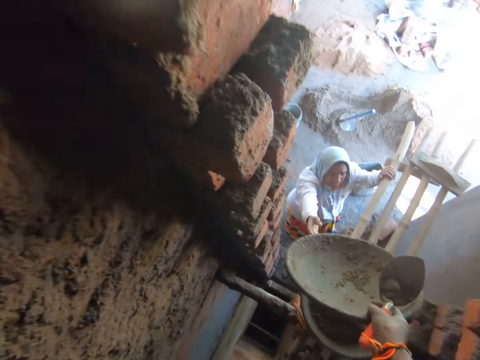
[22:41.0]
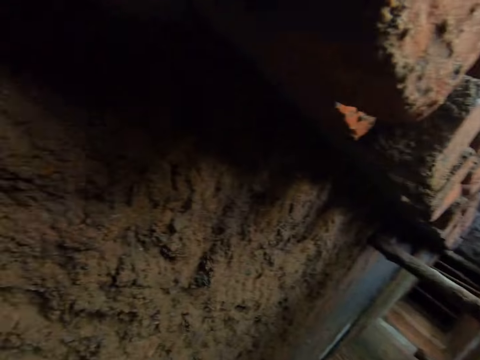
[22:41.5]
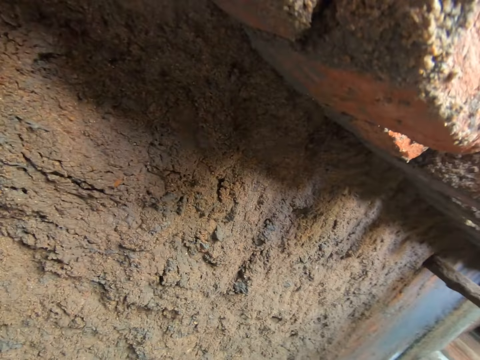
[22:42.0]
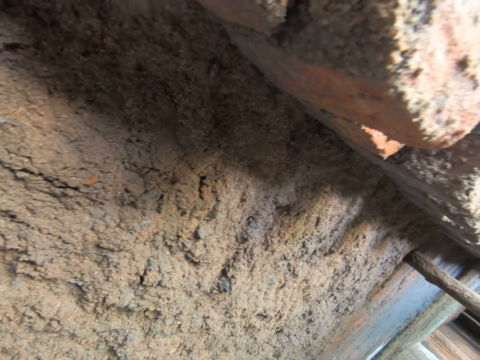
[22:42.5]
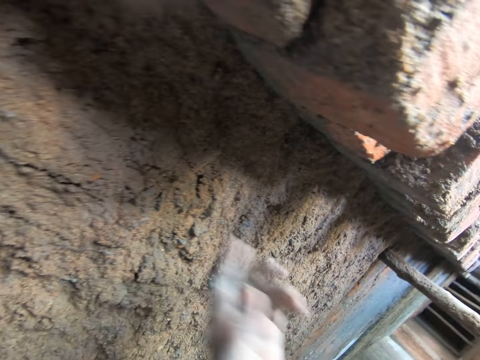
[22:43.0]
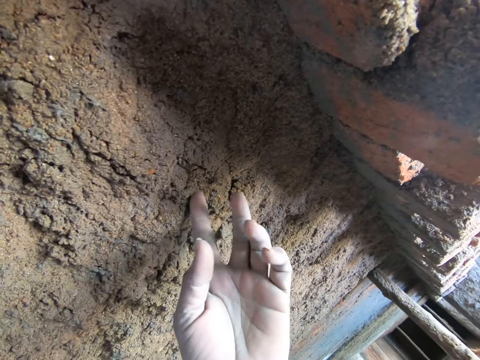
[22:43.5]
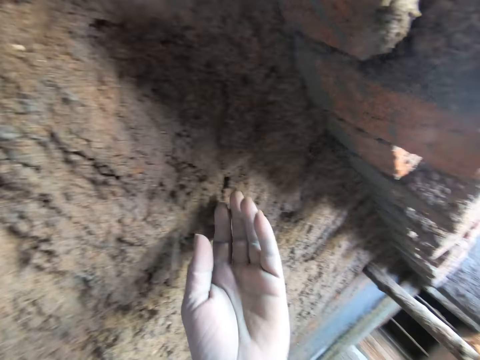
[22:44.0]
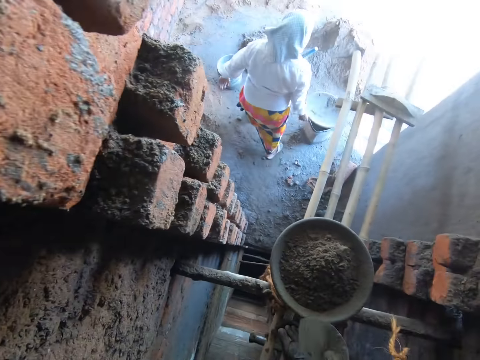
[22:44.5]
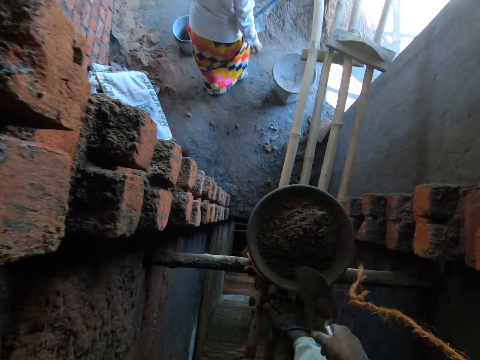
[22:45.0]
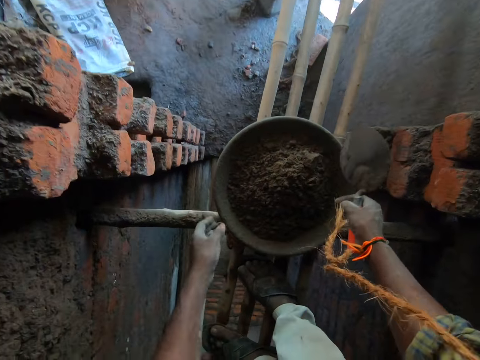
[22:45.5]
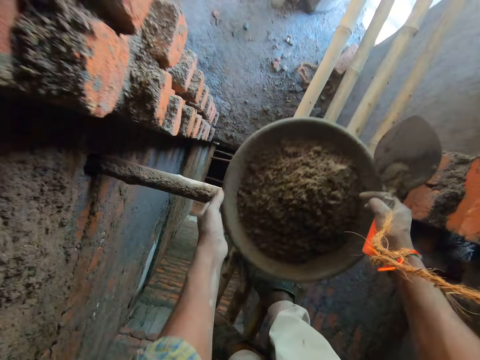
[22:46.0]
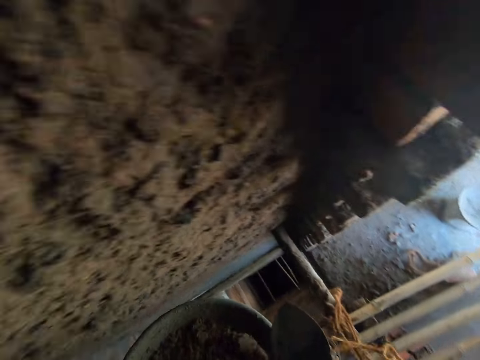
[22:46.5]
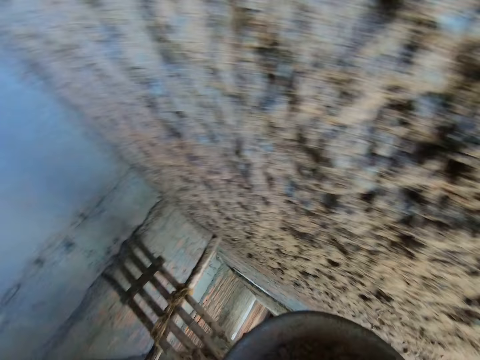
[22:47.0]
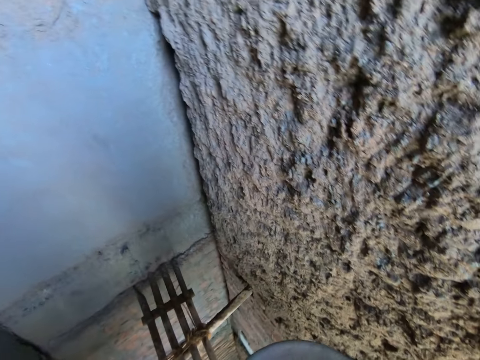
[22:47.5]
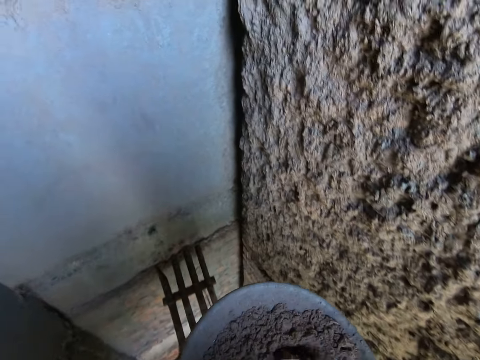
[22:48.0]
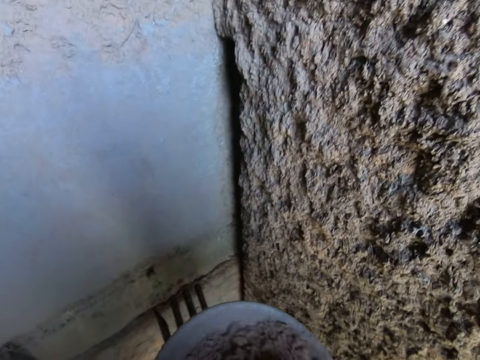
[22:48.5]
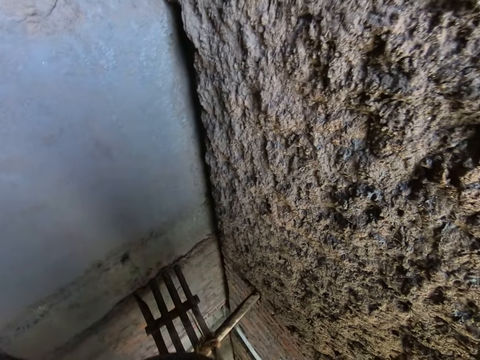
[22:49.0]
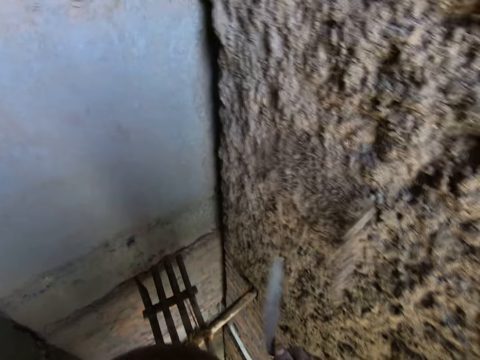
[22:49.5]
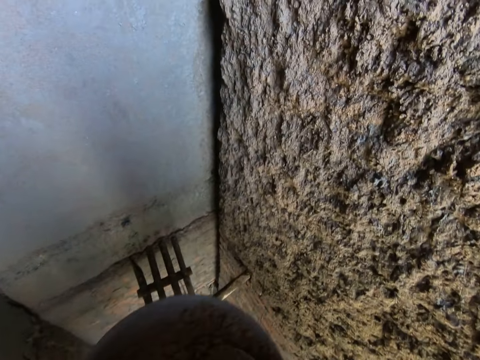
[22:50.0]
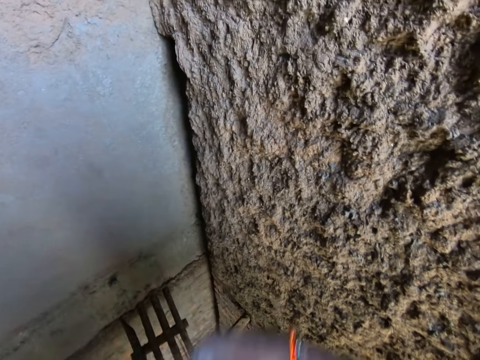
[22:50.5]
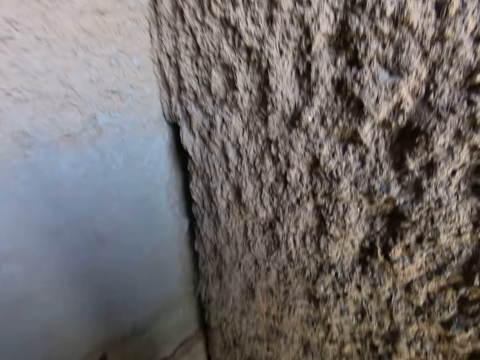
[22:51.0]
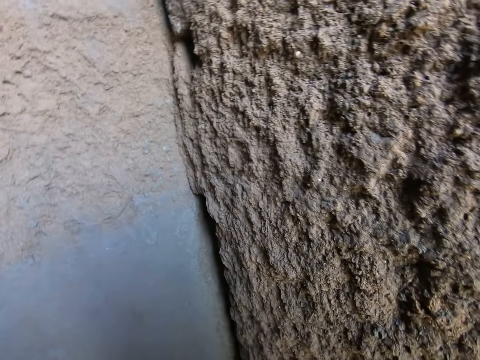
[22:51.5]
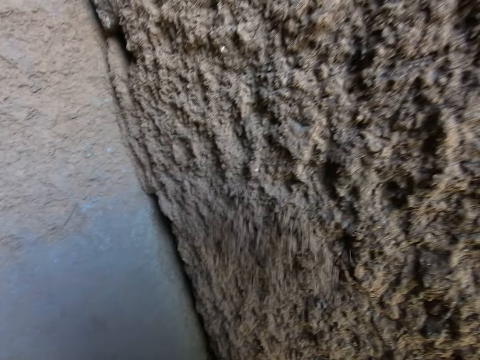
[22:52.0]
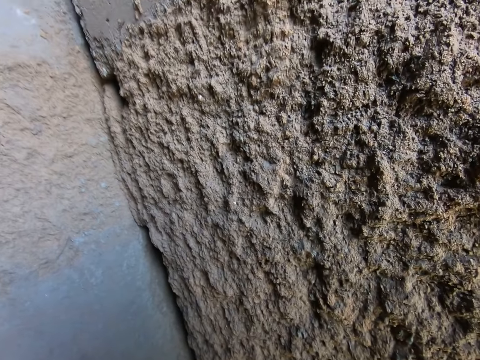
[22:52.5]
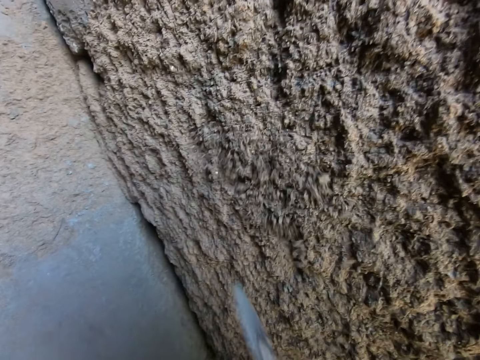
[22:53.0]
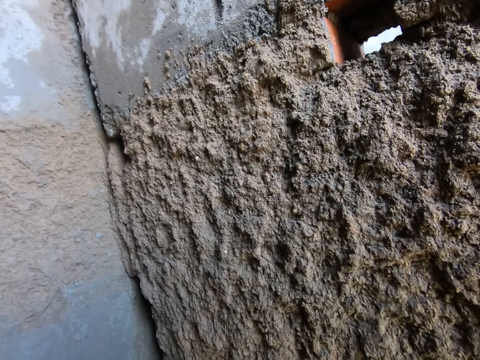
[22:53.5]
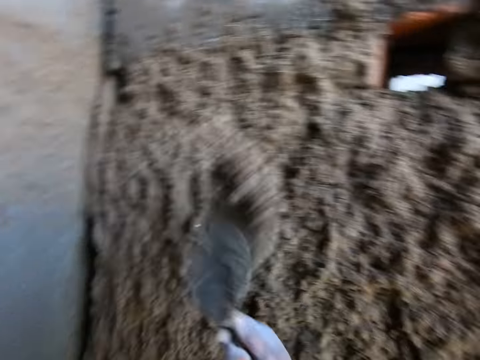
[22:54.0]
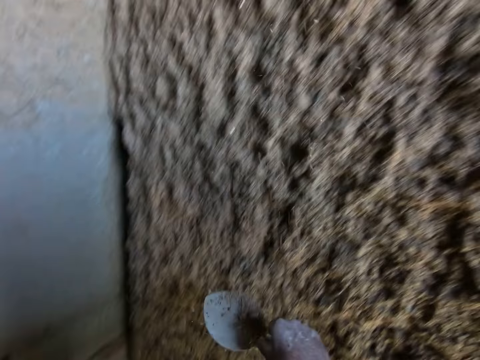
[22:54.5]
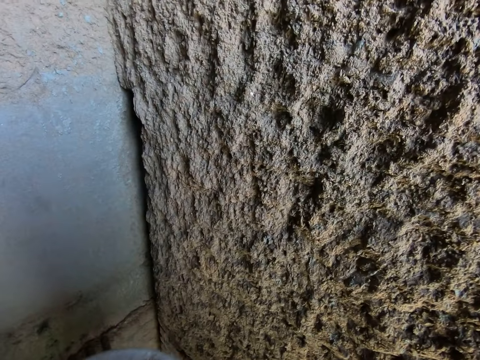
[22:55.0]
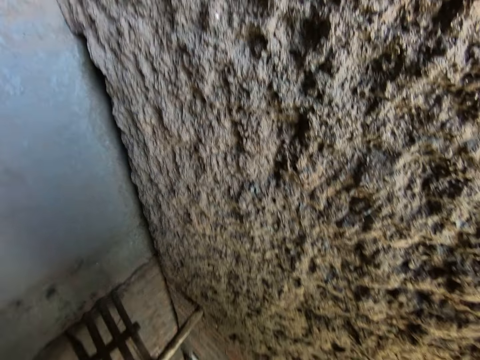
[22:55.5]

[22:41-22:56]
The woman collects the mortar pan from the camera wearer with her right hand. The camera wearer gives a basket to the woman. He removes a stone from the wall with his left hand. He touches the wall. The woman drops the mortar pan on the plastic bucket with her right hand. The camera wearer picks a head pan from a bamboo scaffolding with his hands. He holds the head pan with his left hand. He takes cement from the head pan in his left hand with the masonry trowel in his right hand. He pours the cement from the masonry trowel in his right hand on the wall. He takes cement from the head pan with the masonry trowel in his right hand. He pours the cement from the masonry trowel in his right hand on the wall. He takes cement from the head pan with the masonry trowel in his right hand. He pours the cement from the masonry trowel in his right hand on the wall. He takes cement from the head pan with the masonry trowel in his right hand. He pours the cement from the masonry trowel in his right hand on the wall. He takes cement from the head pan with the masonry trowel in his right hand. He pours the cement from the masonry trowel in his right hand on the wall. He takes cement from the head pan with the masonry trowel in his right hand.

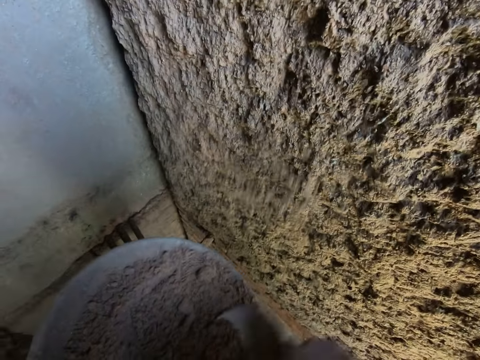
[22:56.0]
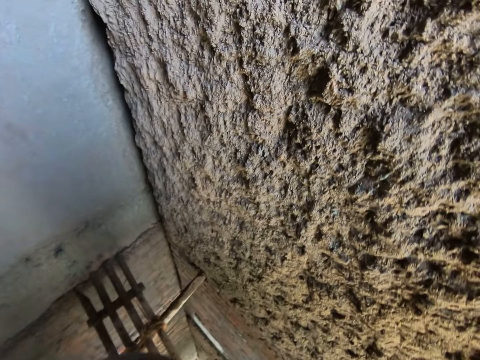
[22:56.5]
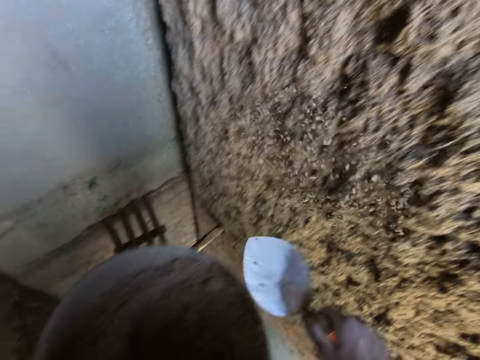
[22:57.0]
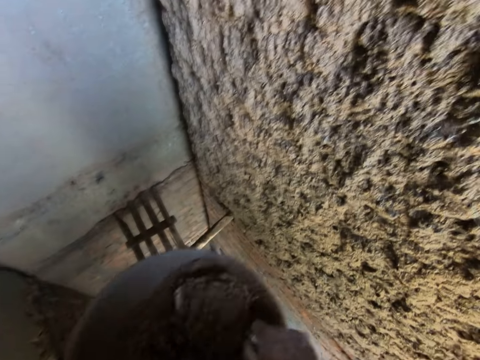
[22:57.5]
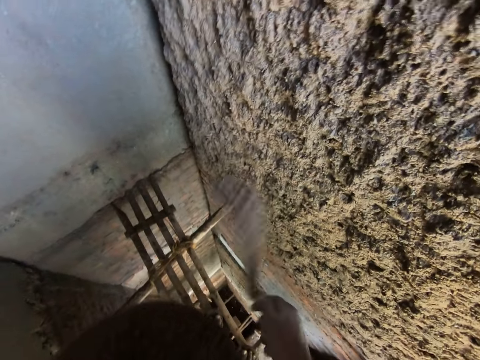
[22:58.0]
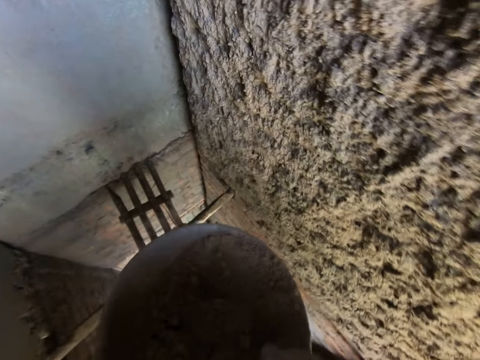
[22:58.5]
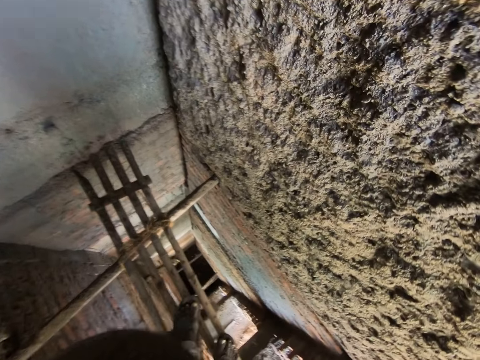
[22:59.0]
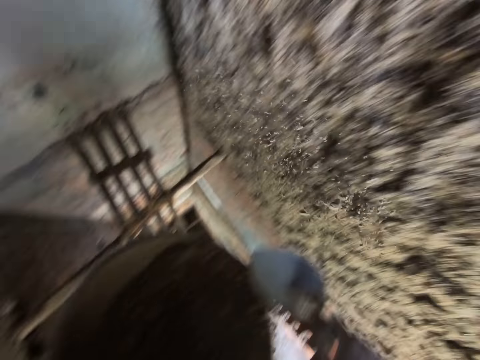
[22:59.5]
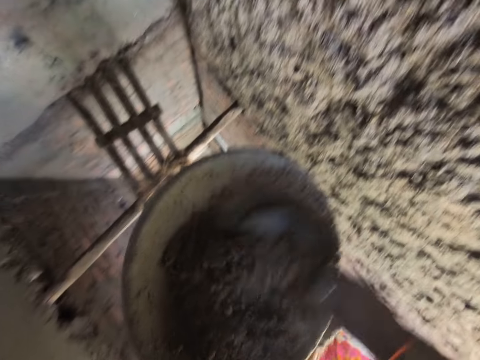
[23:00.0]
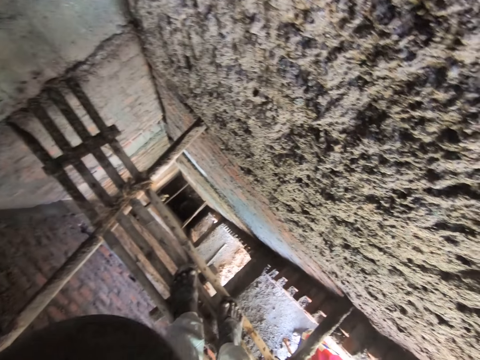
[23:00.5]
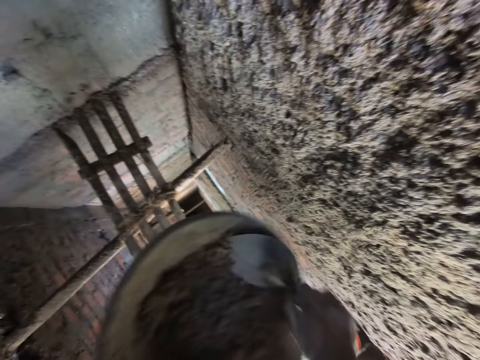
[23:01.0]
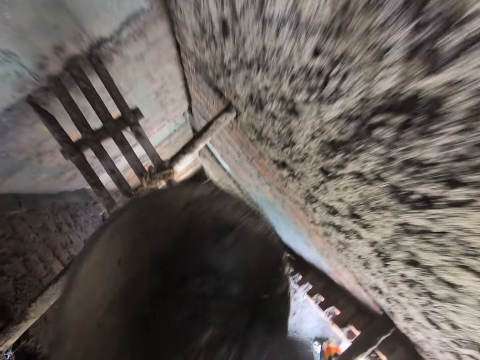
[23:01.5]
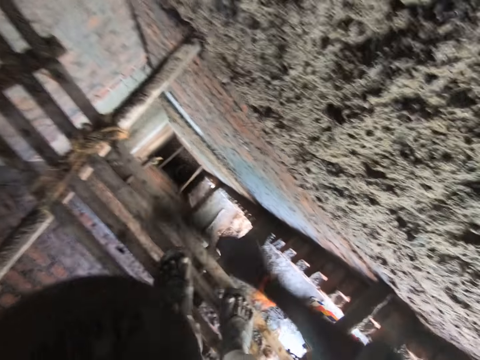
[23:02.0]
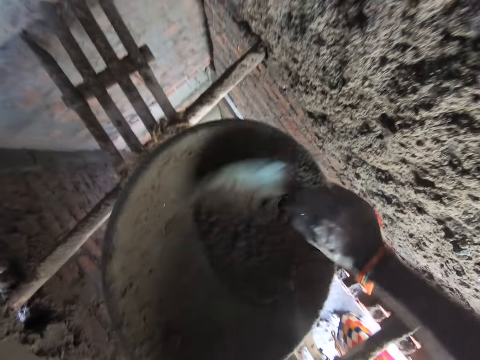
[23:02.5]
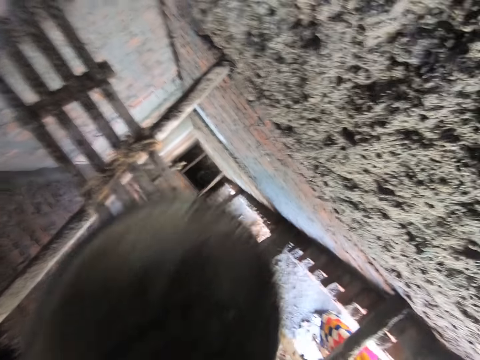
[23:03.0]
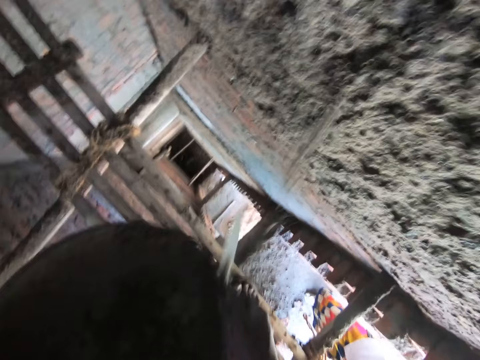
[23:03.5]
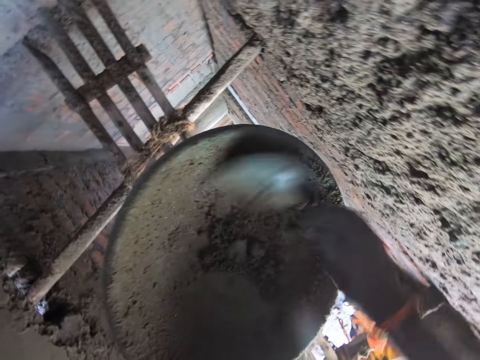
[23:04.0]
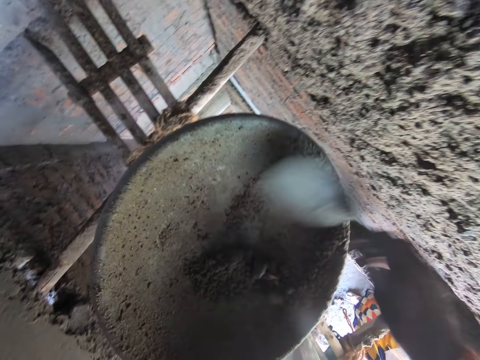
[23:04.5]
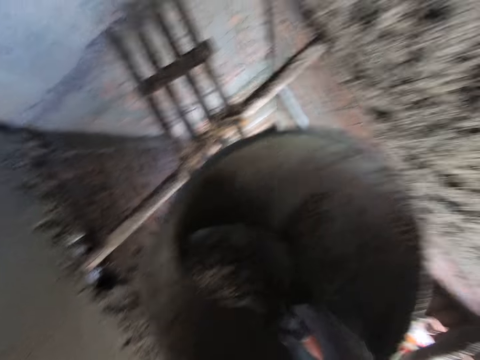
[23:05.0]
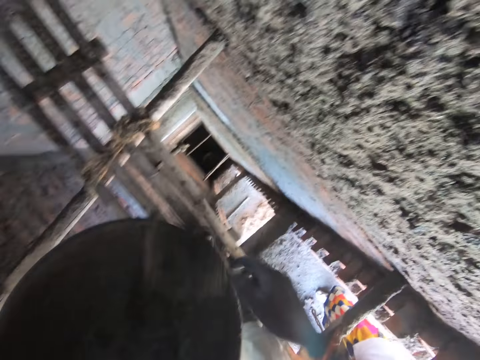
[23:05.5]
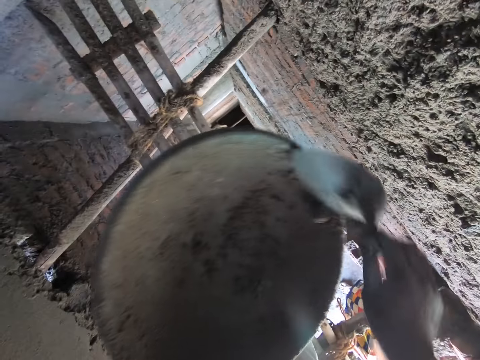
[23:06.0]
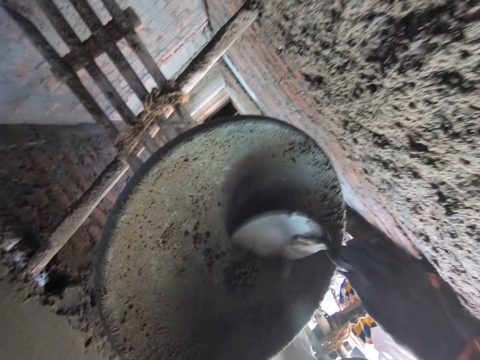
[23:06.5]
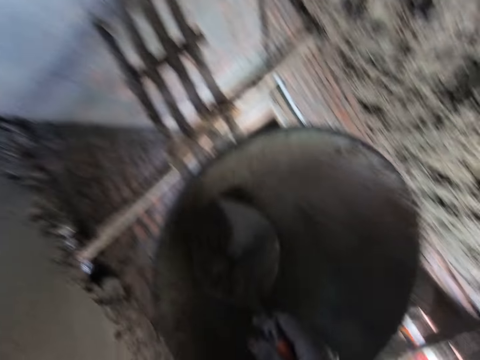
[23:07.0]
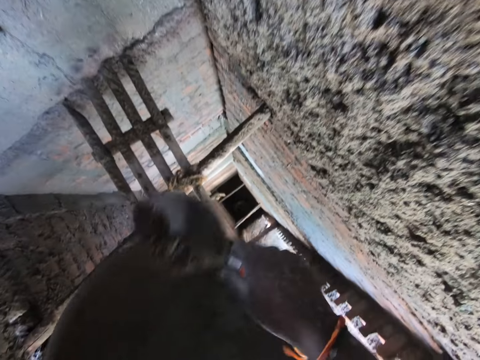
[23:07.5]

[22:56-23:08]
The camera wearer pours cement from the masonry trowel in his right hand on the wall. He takes cement from the head pan with the masonry trowel in his right hand. He pours cement from the masonry trowel in his right hand on the wall. He takes cement from the head pan with the masonry trowel in his right hand. He pours cement from the masonry trowel in his right hand on the wall. He takes cement from the head pan with the masonry trowel in his right hand. He pours cement from the masonry trowel in his right hand on the wall. He takes cement from the head pan with the masonry trowel in his right hand. He pours cement from the masonry trowel in his right hand on the wall. He takes cement from the head pan with the masonry trowel in his right hand. He pours cement from the masonry trowel in his right hand on the wall. He takes cement from the head pan with the masonry trowel in his right hand. He pours cement from the masonry trowel in his right hand on the wall. He takes cement from the head pan with the masonry trowel in his right hand. He pours cement from the masonry trowel in his right hand on the wall. He takes cement from the head pan with the masonry trowel in his right hand.
